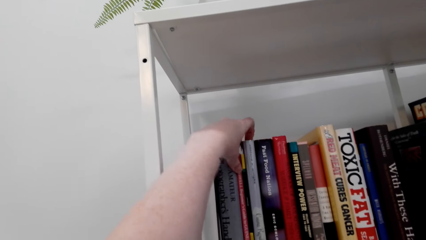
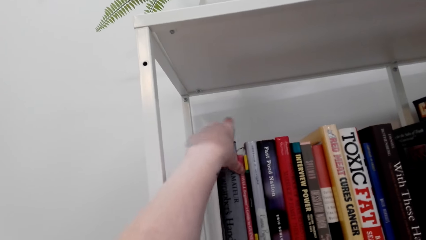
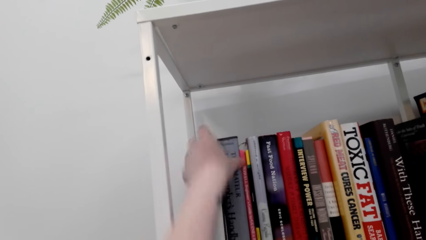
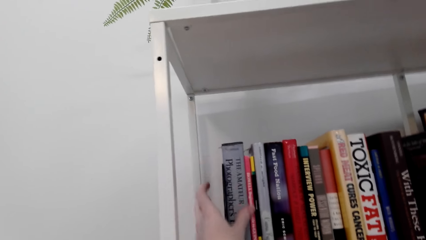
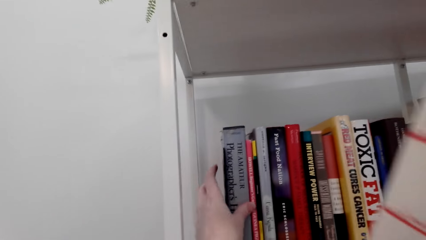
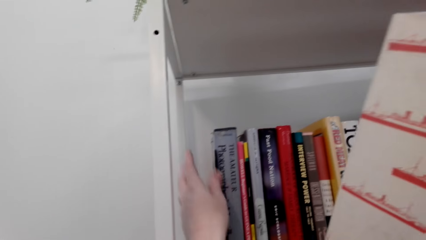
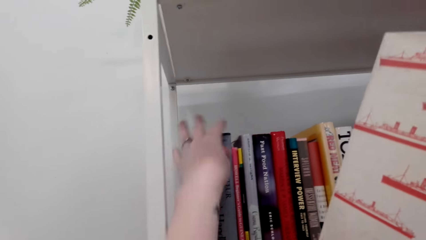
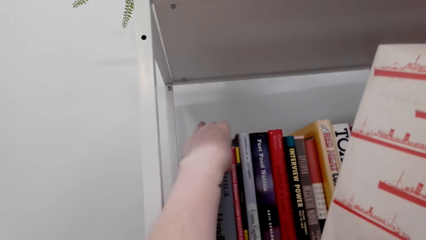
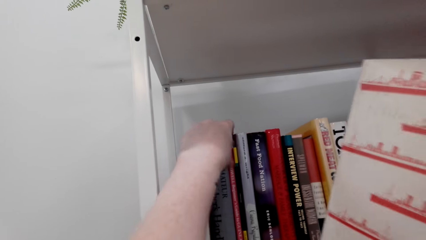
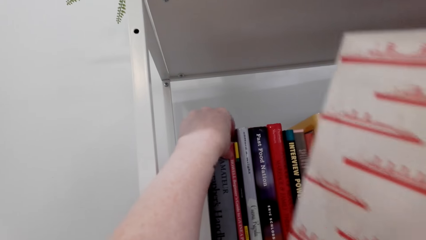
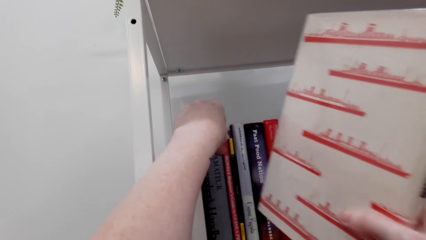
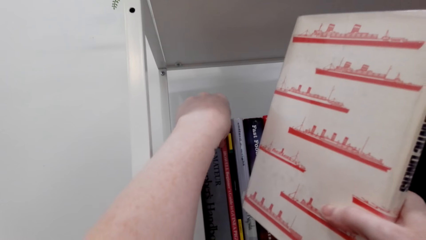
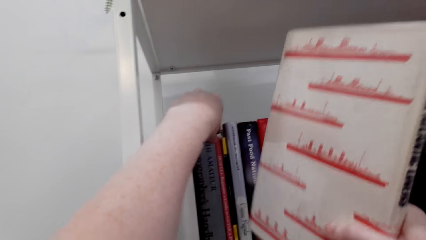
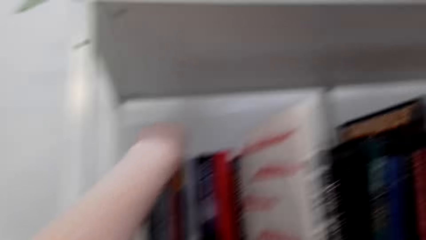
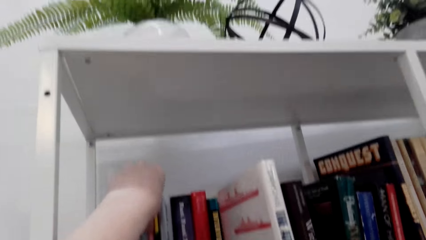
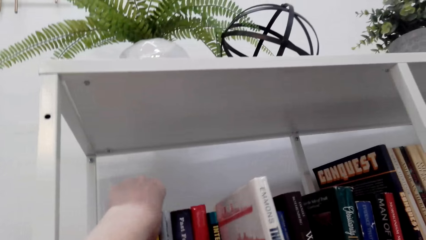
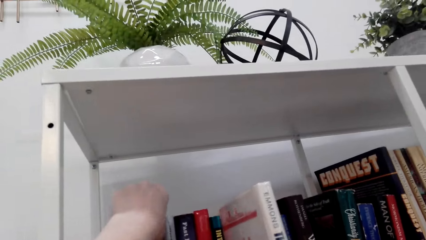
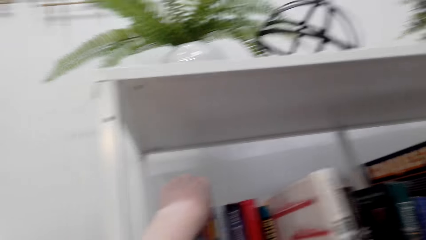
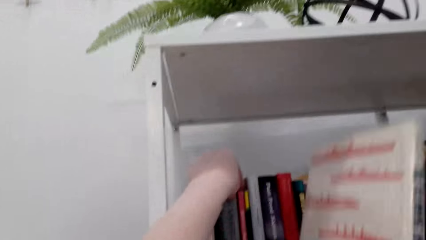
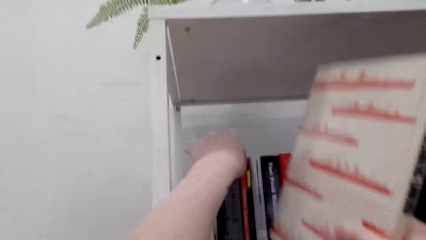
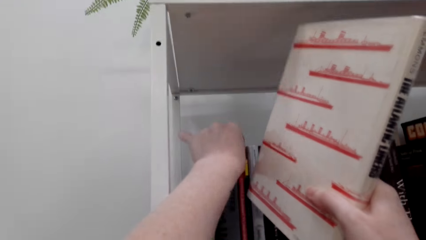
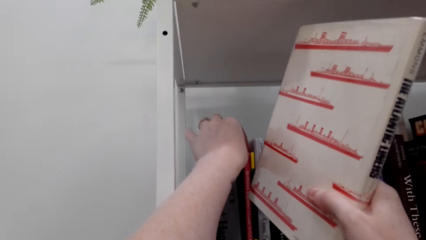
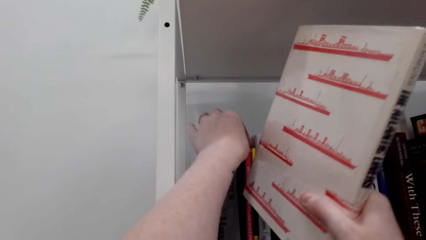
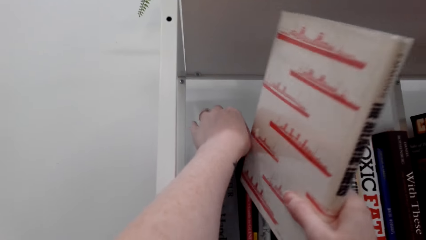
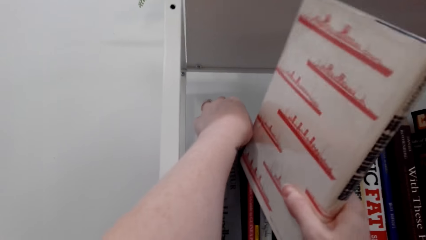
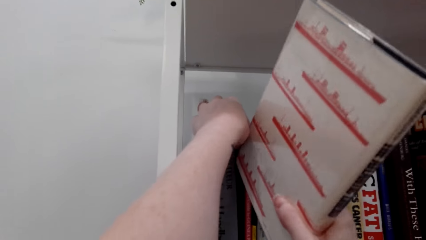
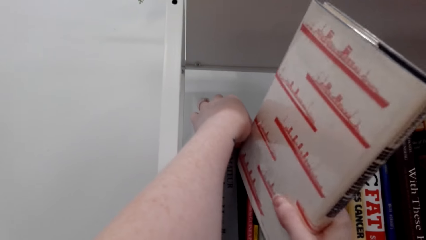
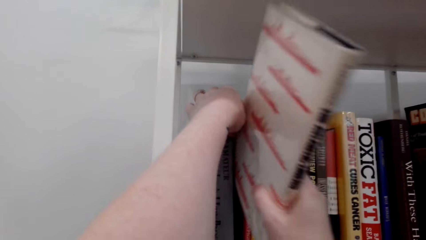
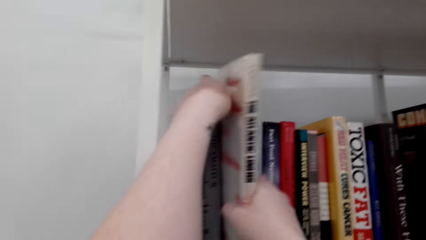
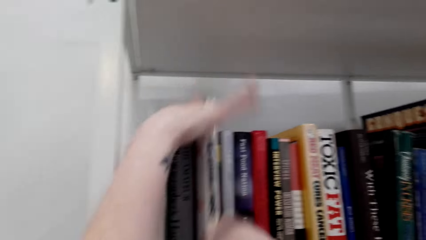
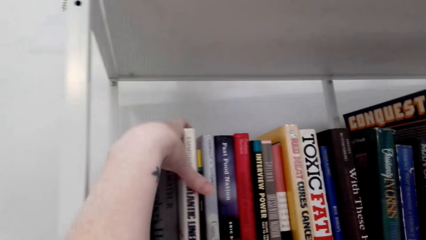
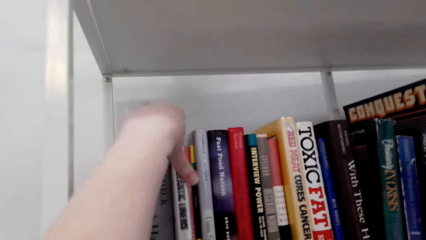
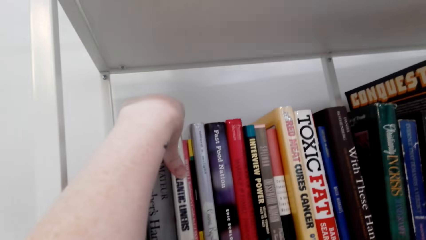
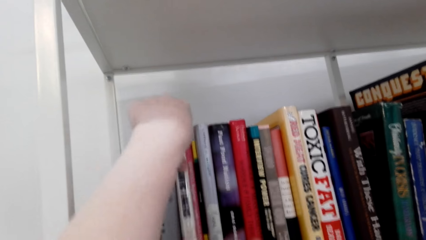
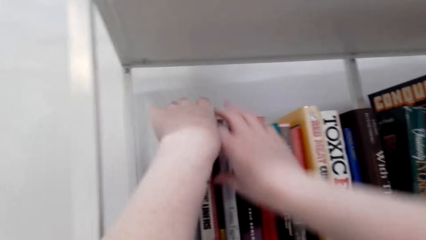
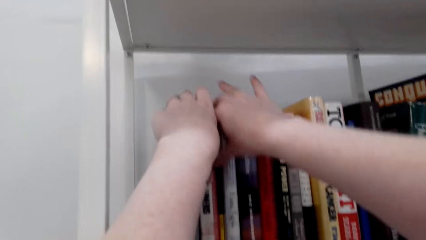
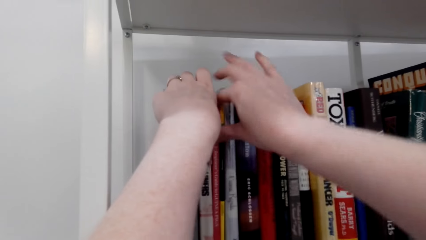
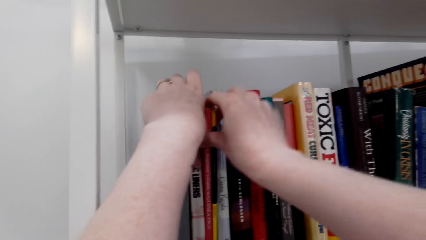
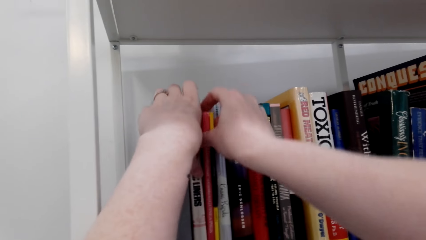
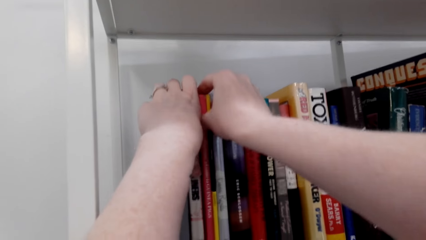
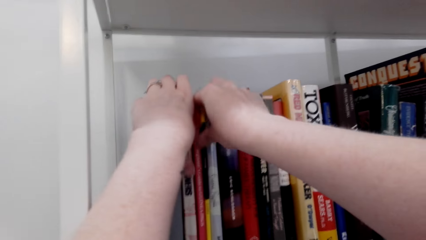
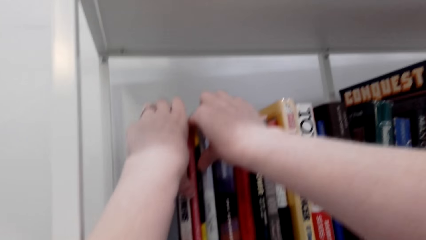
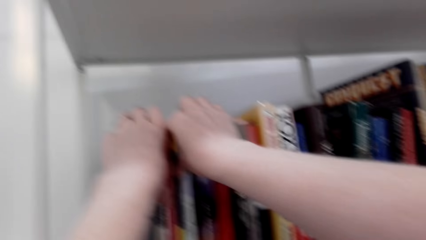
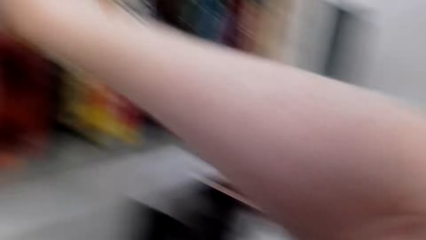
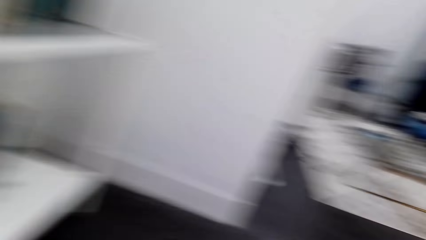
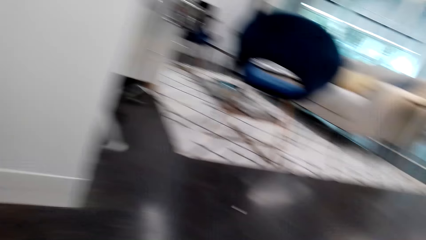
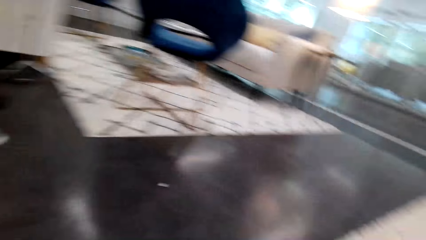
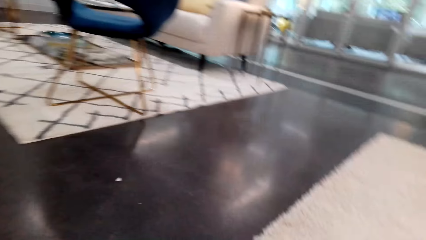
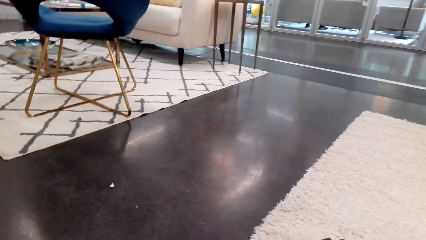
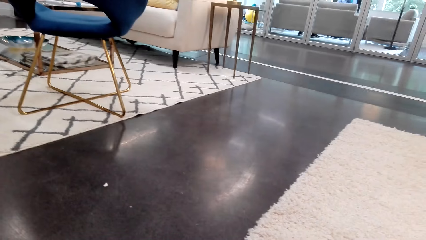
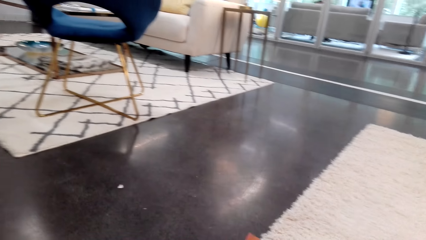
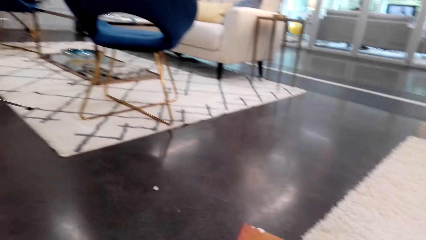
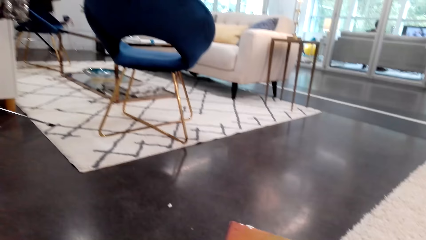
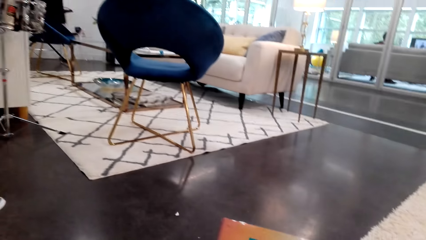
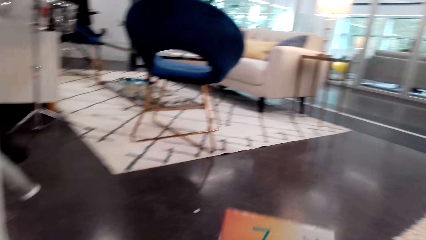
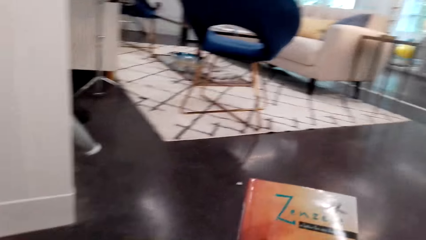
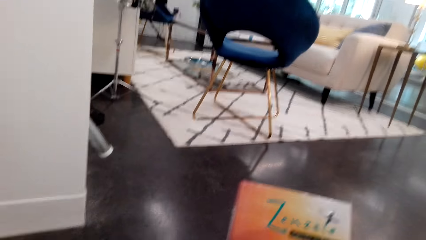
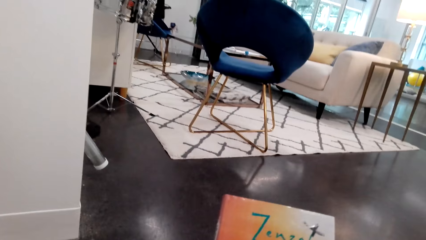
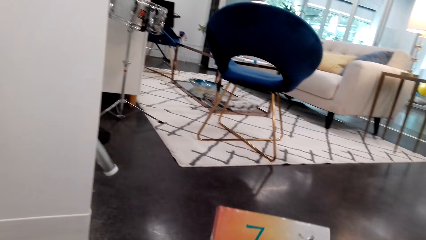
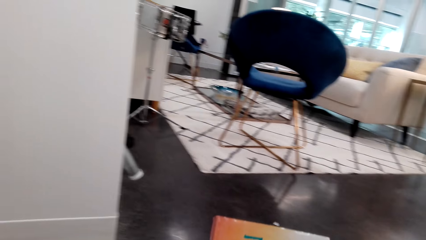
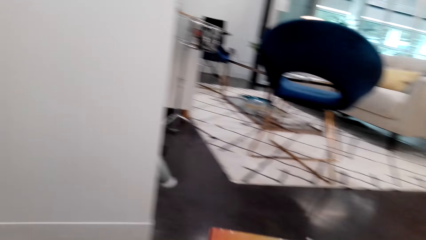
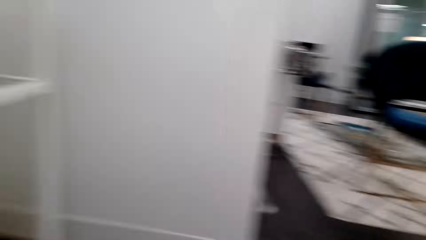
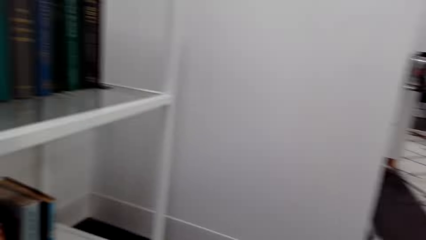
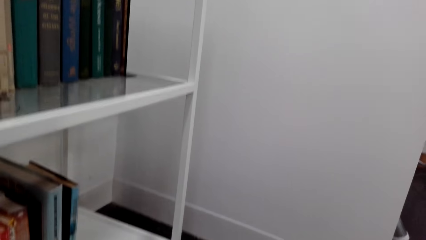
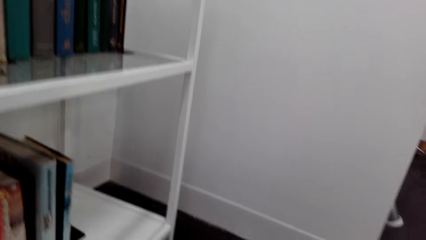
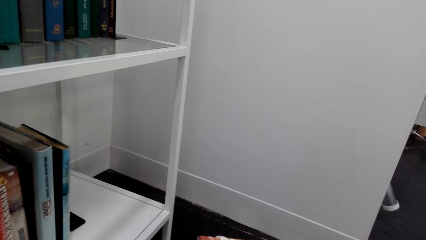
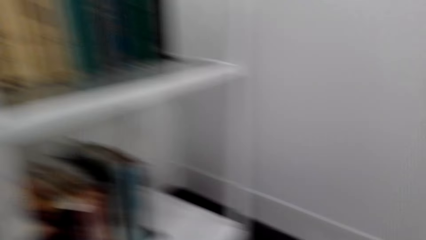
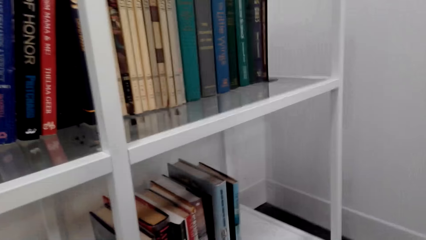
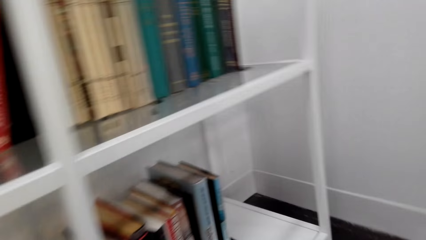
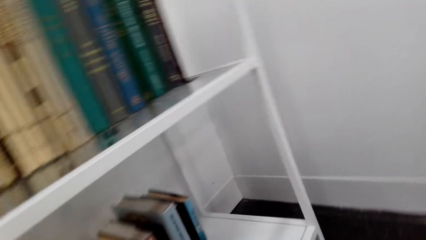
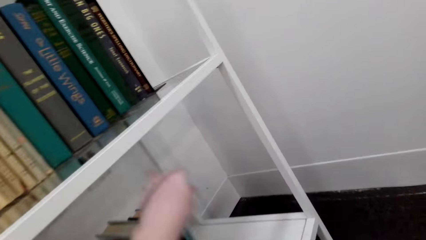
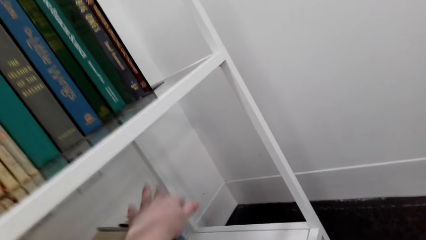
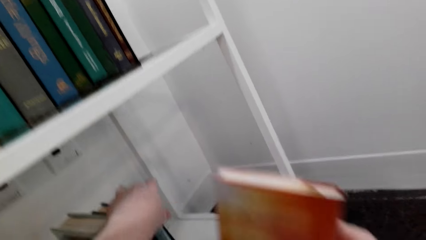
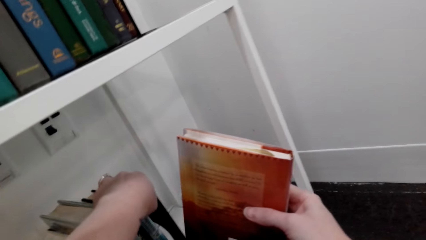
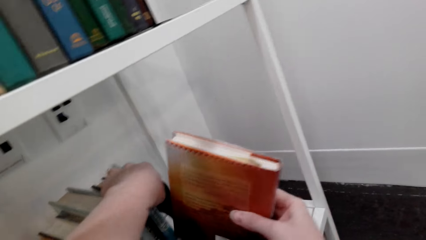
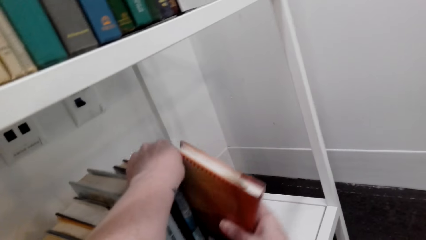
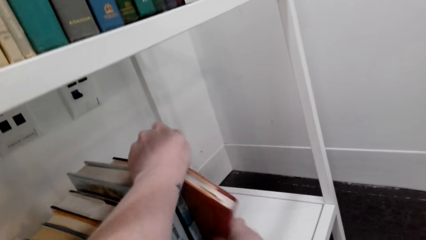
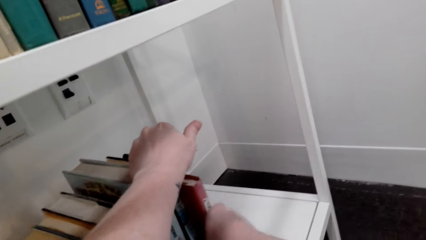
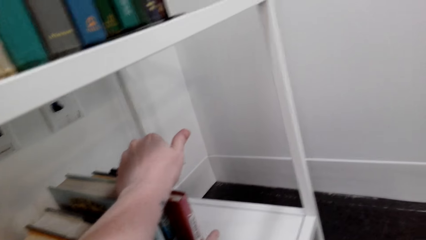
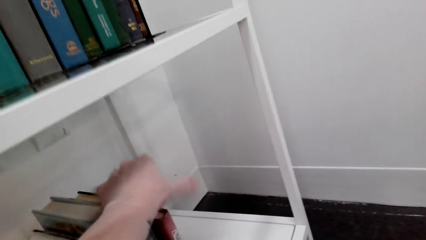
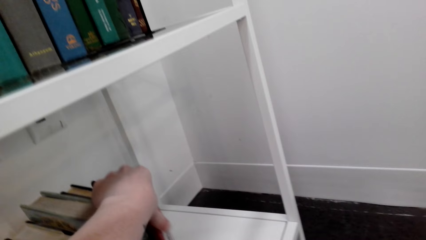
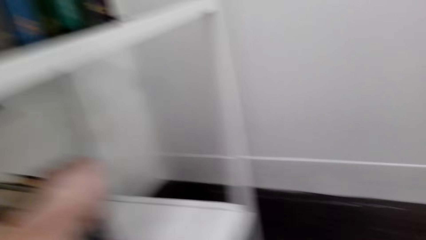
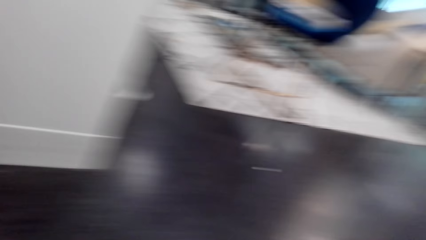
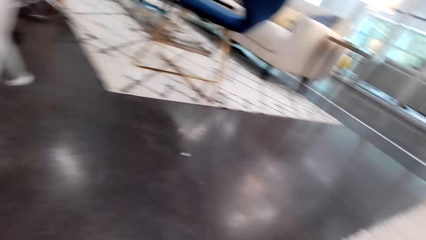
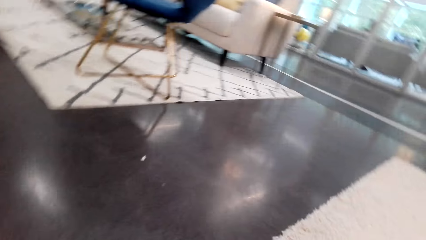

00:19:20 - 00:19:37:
The camera wearer puts the book on the bookshelf. They pick books from the floor. They put the book on the bookshelf.
